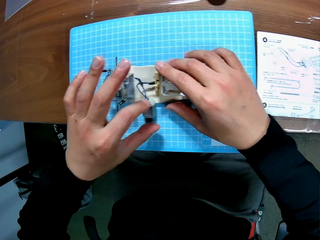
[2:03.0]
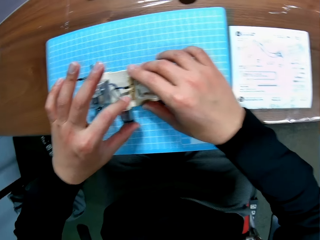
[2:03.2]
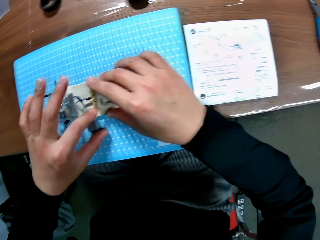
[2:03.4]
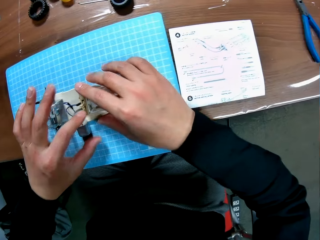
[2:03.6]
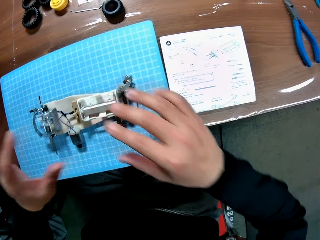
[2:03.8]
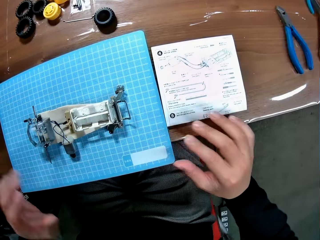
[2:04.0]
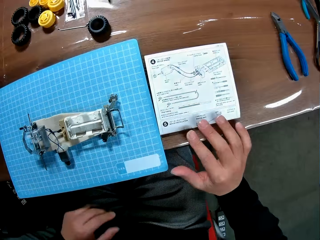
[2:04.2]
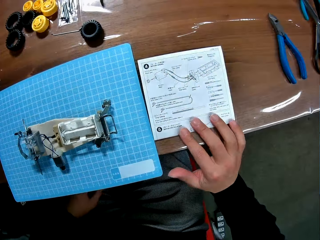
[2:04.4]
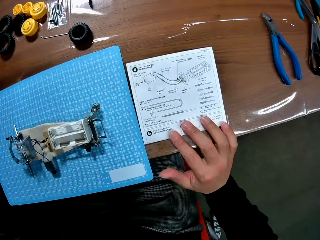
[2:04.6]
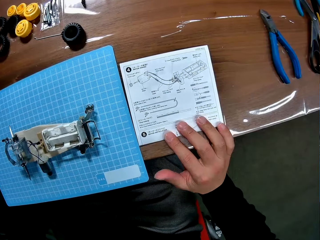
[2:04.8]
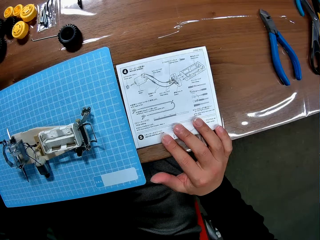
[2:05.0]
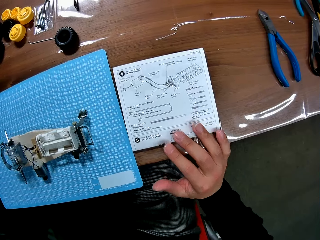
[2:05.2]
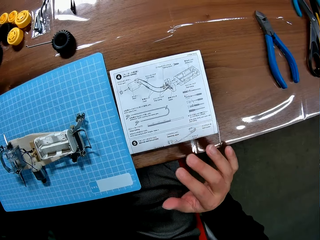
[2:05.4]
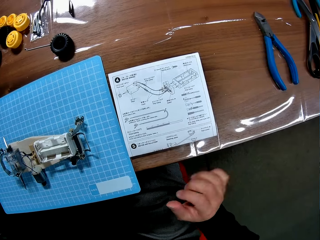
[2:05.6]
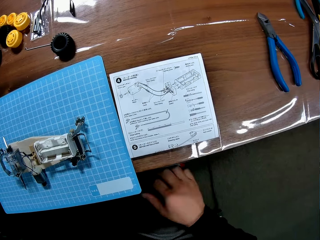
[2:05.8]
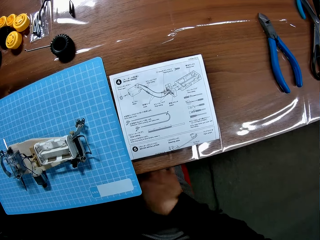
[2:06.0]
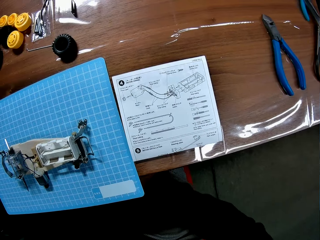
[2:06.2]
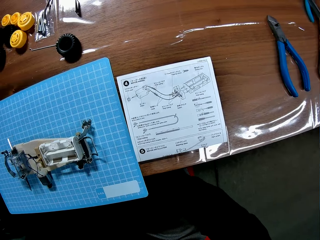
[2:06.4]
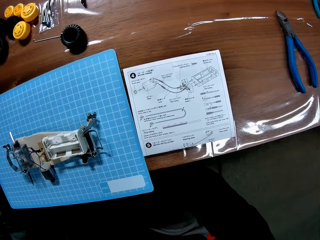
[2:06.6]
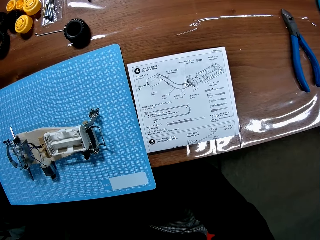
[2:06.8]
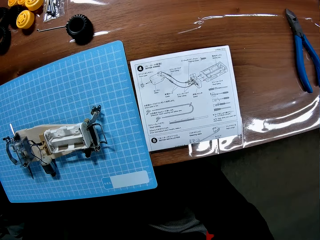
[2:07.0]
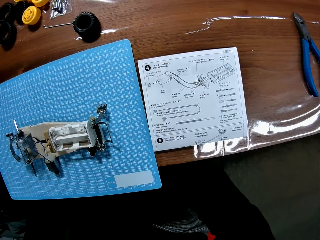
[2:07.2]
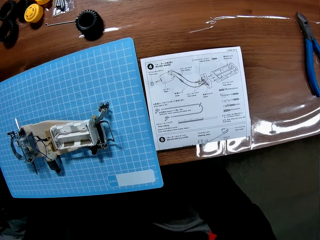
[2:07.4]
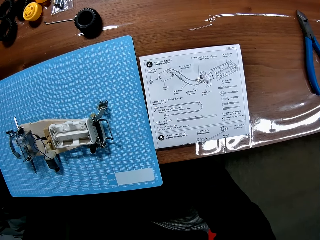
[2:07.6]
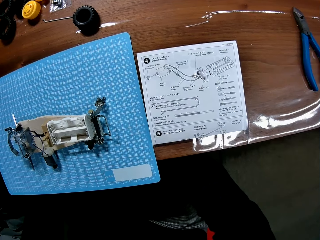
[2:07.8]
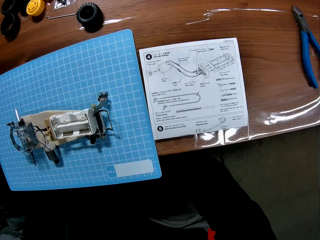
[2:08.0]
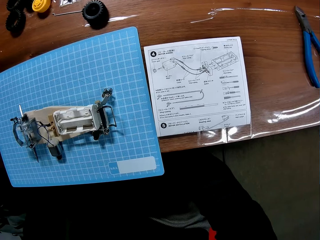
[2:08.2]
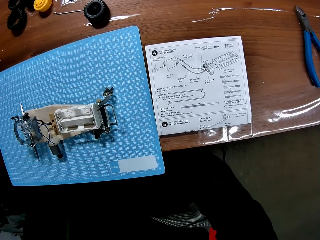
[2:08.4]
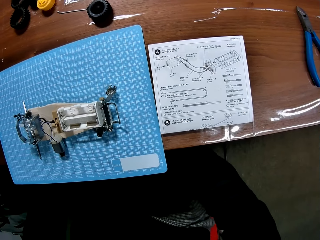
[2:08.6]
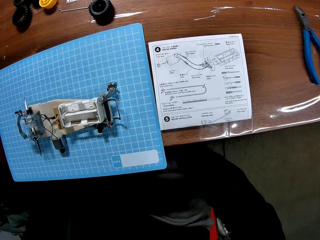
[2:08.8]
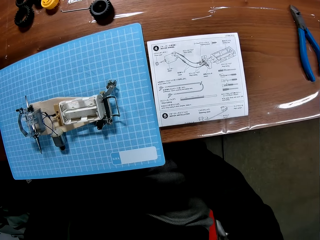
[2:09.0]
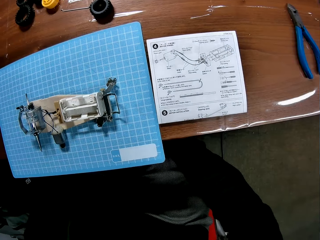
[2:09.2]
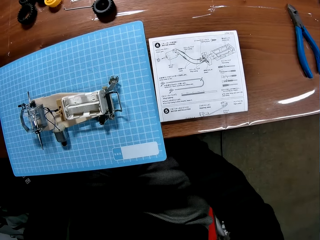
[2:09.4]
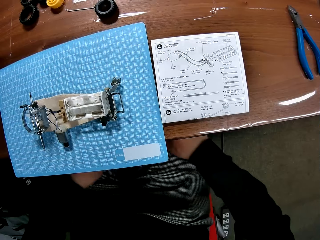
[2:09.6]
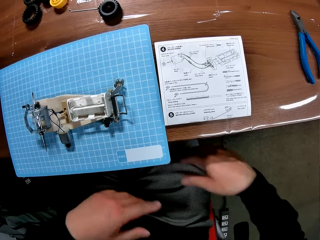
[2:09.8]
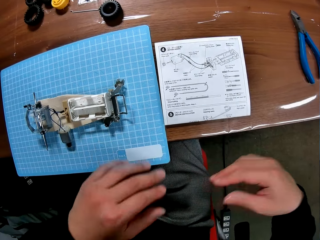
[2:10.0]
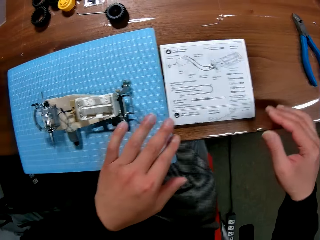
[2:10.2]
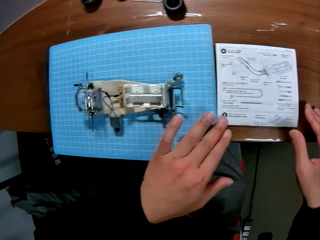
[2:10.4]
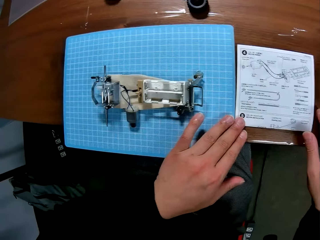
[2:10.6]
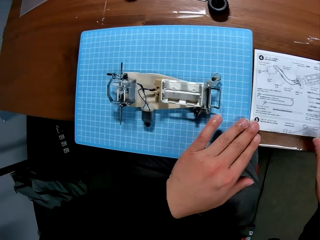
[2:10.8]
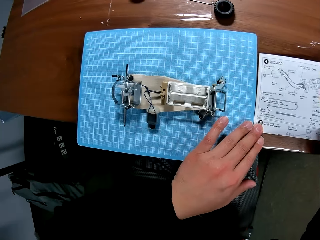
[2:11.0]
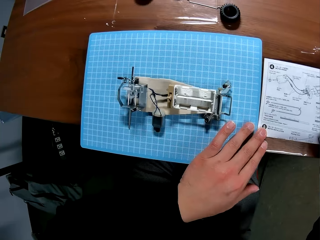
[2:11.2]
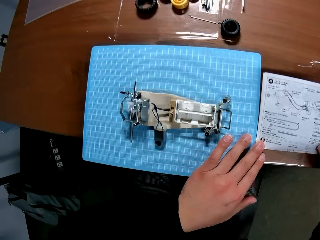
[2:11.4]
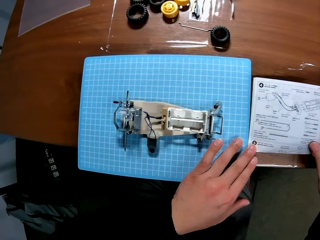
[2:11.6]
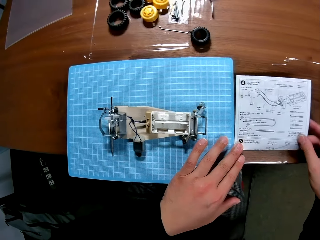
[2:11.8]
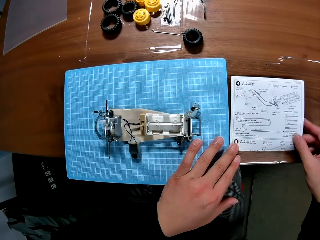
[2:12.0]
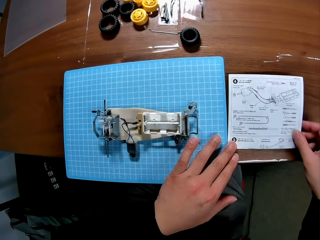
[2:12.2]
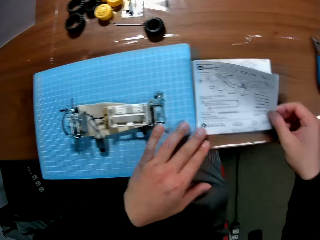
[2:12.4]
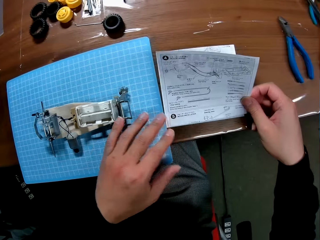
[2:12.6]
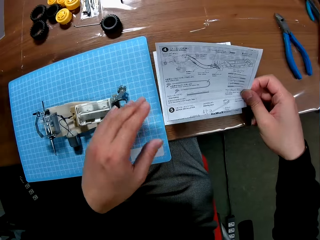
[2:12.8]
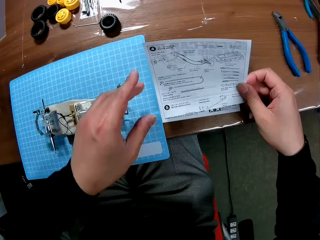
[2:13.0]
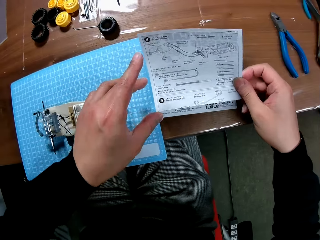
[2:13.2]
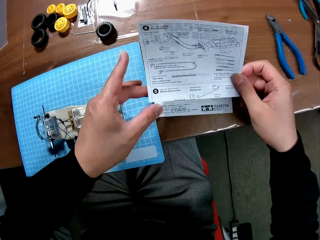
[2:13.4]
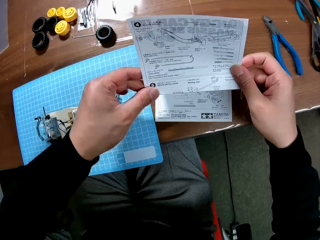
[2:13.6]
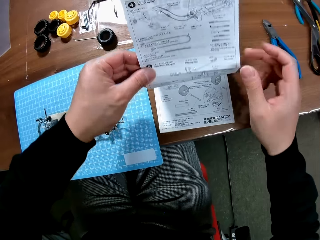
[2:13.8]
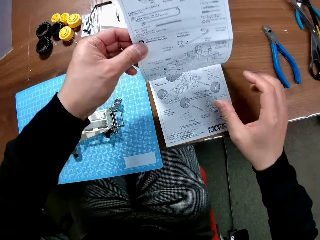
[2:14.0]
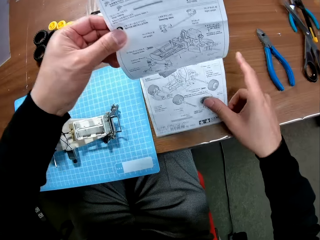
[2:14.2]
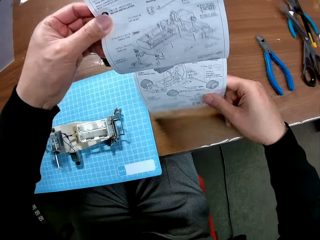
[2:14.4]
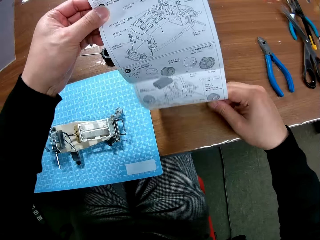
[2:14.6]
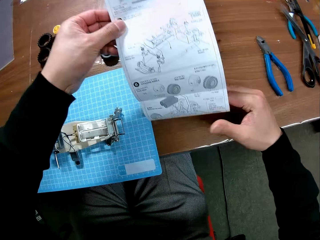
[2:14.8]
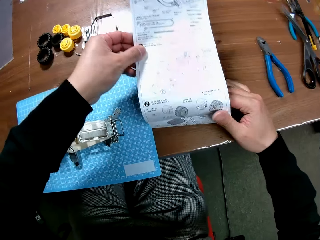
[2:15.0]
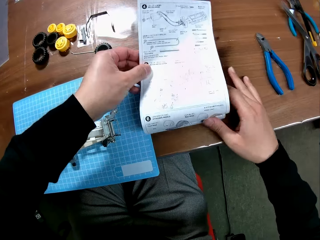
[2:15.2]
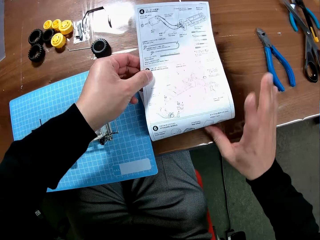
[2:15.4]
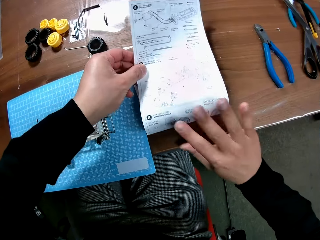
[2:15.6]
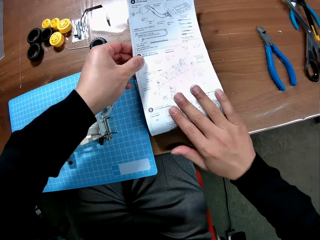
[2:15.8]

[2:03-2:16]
The camera wearer puts the electric motor of the device on the table with his left hand. He puts his right hand on the white paper. He holds the table. He puts his right hand under the table. He looks at the buggy car chassis set. He puts his hands on the buggy car chassis set manual. He unfolds the white paper with his hands. He looks at the buggy car chassis set. He holds the buggy car chassis set manual and lifts the buggy car chassis set manual.

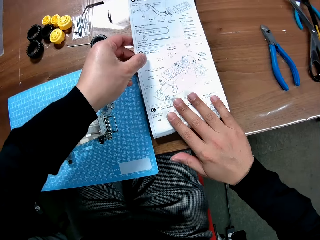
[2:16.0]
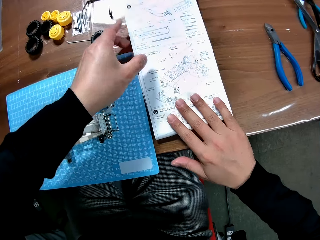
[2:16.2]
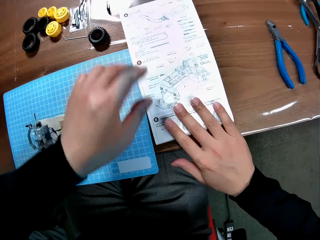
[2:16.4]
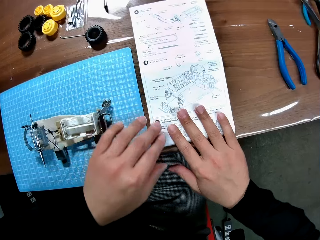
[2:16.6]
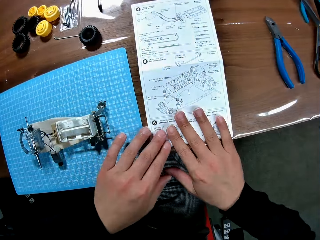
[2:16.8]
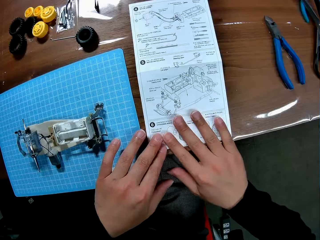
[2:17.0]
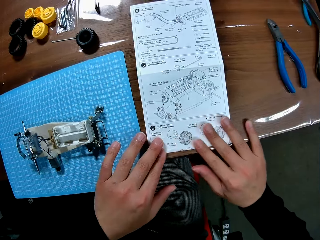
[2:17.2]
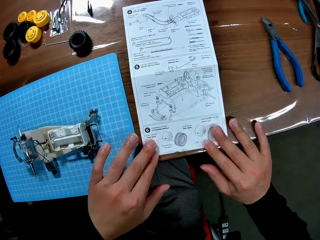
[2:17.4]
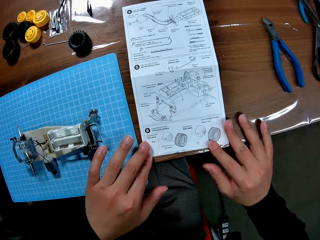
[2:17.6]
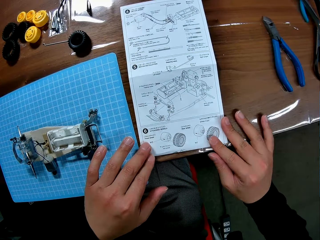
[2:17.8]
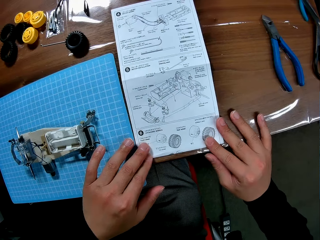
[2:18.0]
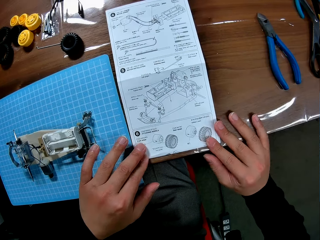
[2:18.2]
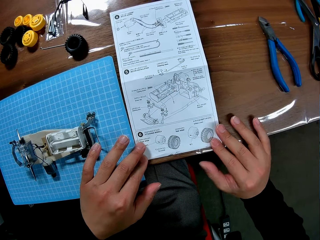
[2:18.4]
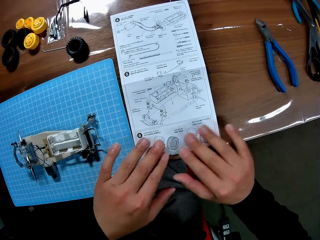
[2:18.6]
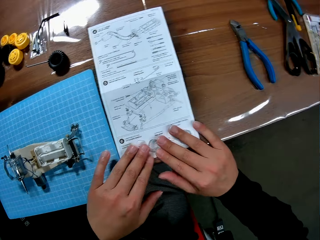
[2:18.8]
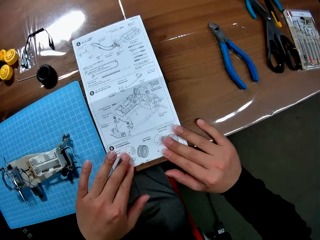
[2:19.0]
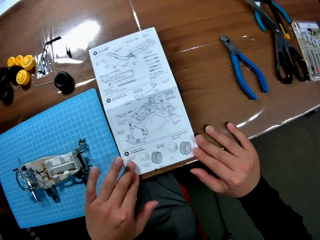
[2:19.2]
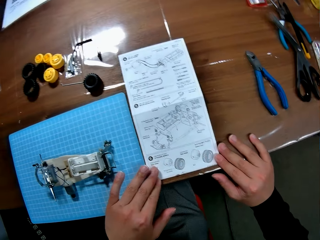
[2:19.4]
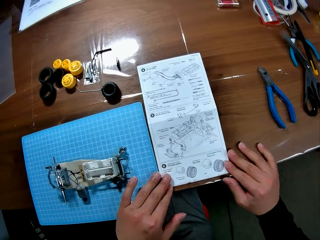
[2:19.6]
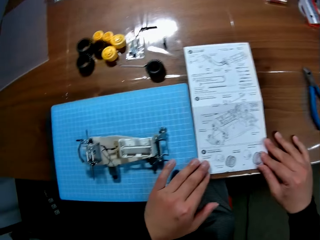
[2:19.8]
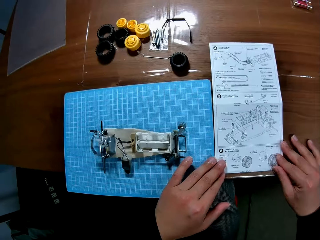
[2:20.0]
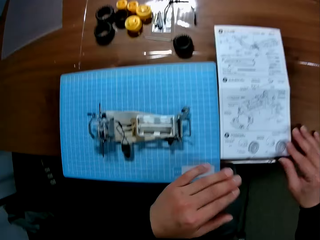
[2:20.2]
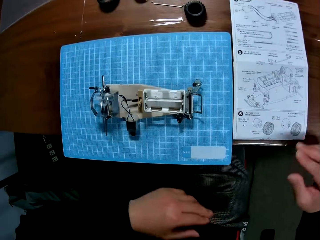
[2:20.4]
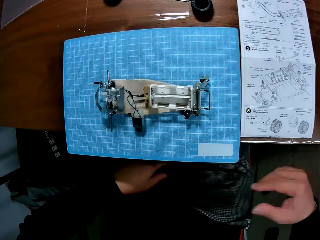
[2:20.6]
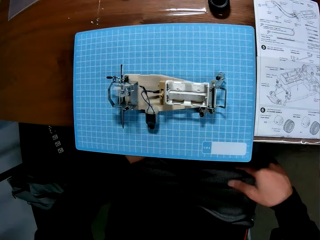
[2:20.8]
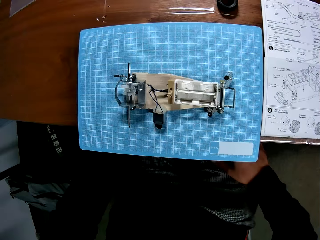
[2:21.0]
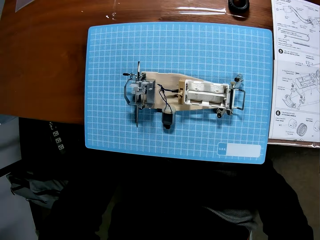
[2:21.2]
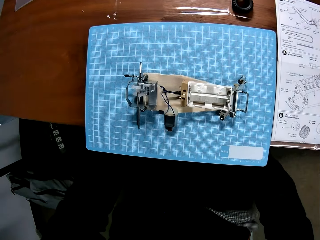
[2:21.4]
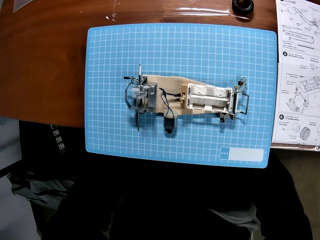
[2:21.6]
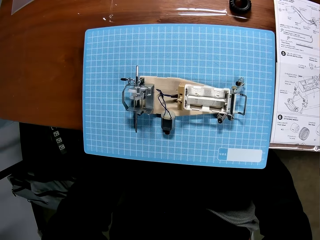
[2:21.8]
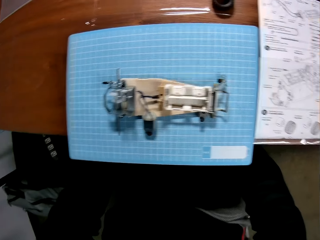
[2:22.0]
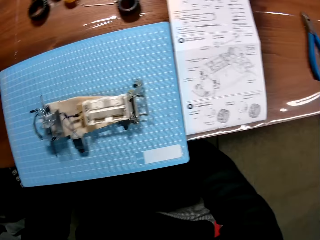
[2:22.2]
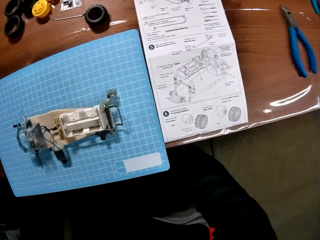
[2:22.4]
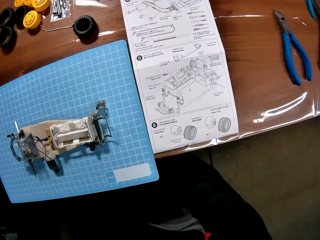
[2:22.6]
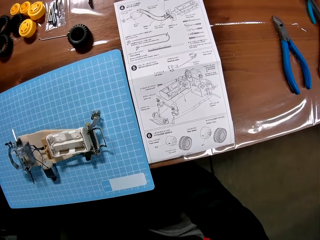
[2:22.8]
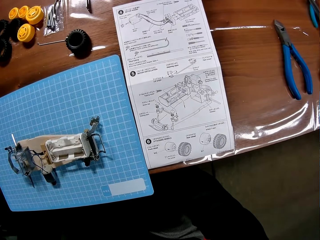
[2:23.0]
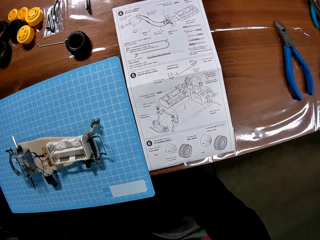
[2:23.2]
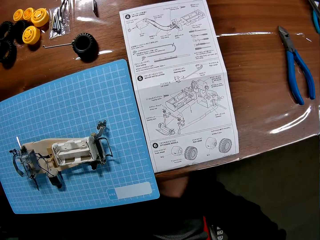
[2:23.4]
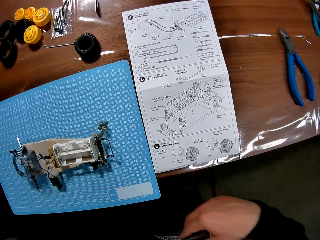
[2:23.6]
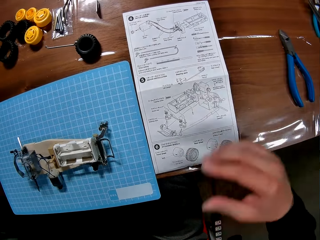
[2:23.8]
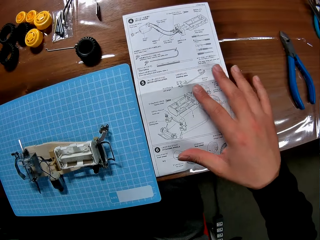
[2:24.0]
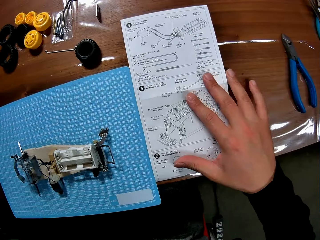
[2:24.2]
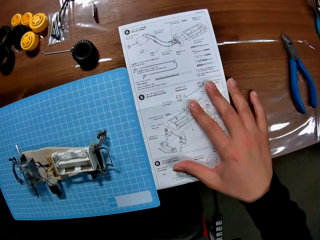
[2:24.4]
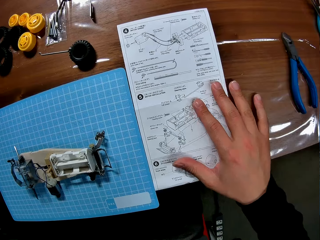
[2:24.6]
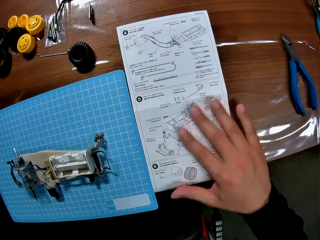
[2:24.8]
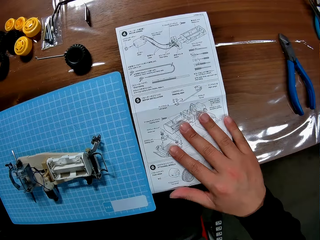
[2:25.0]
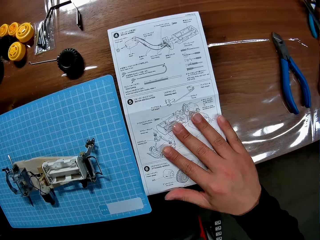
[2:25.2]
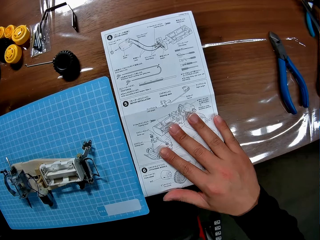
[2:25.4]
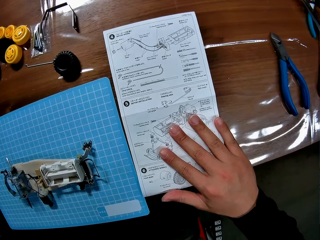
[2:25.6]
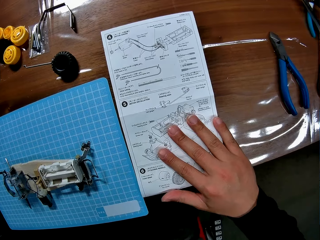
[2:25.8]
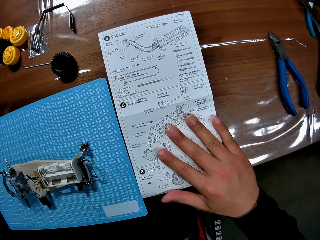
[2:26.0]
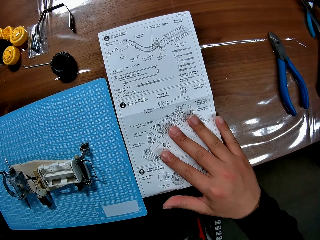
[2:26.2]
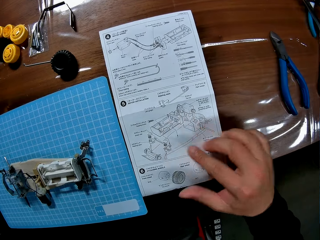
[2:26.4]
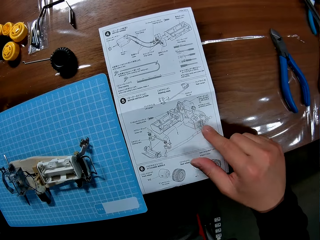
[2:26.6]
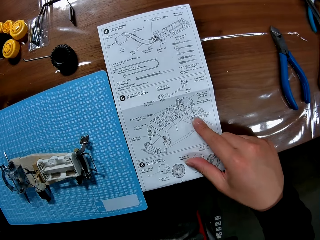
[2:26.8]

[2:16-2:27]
The camera wearer puts his right hand on the buggy car chassis set manual. He folds the buggy car chassis set manual. He puts his hands under the table. He looks at the buggy car chassis set. He refers to the buggy car chassis set manual. He adjusts the white paper with his right hand. He puts his right hand on the buggy car chassis set manual.
